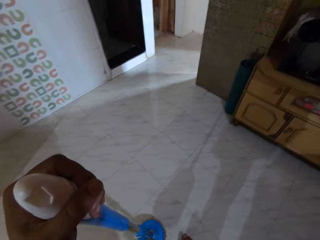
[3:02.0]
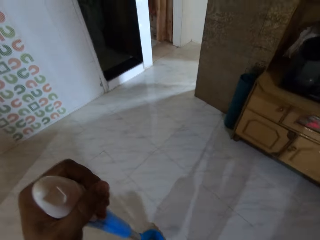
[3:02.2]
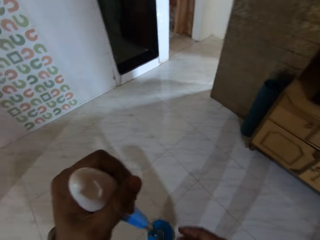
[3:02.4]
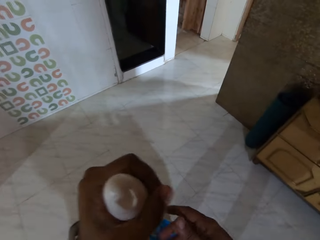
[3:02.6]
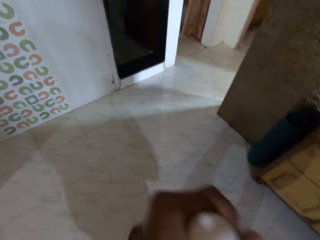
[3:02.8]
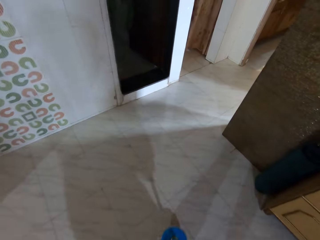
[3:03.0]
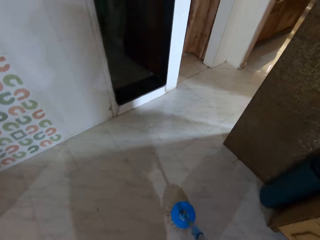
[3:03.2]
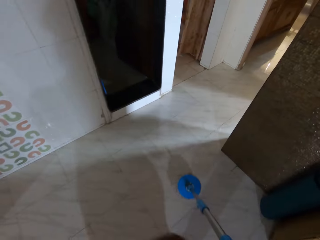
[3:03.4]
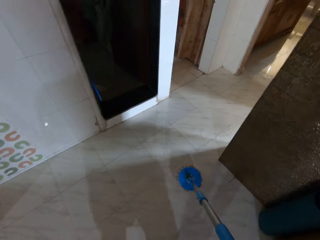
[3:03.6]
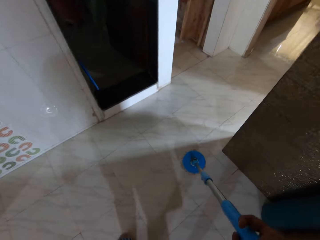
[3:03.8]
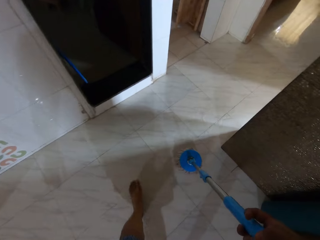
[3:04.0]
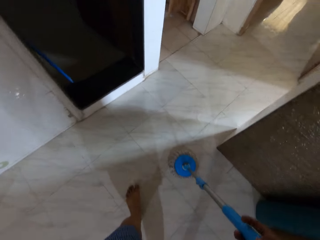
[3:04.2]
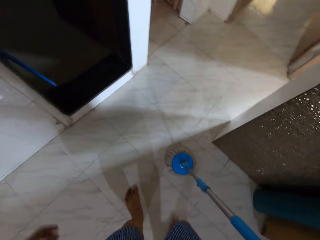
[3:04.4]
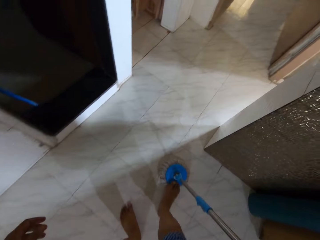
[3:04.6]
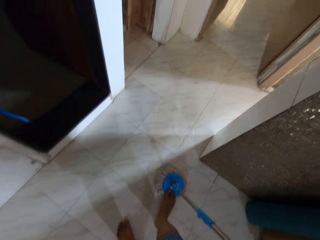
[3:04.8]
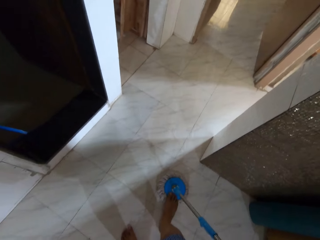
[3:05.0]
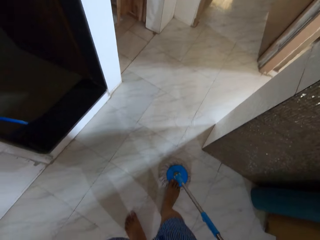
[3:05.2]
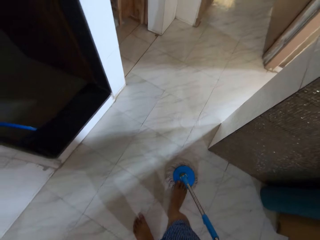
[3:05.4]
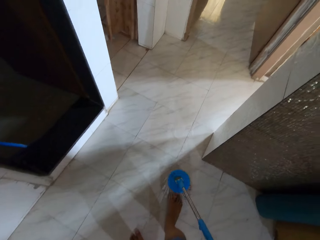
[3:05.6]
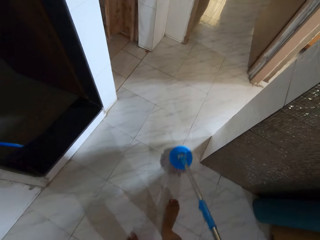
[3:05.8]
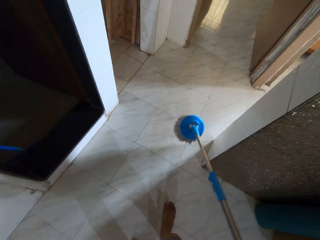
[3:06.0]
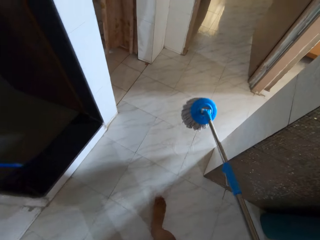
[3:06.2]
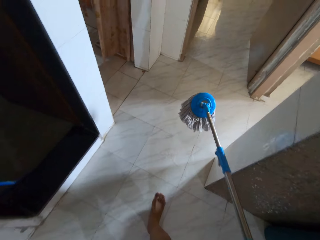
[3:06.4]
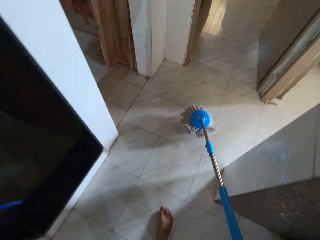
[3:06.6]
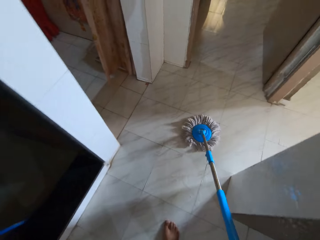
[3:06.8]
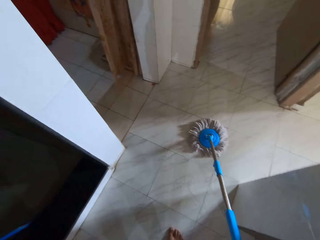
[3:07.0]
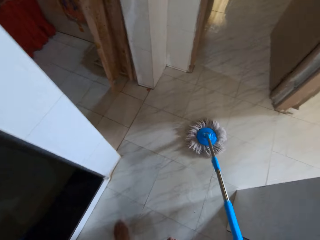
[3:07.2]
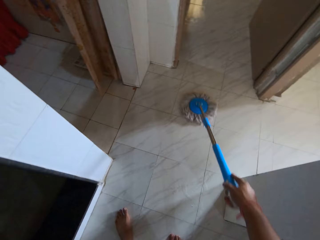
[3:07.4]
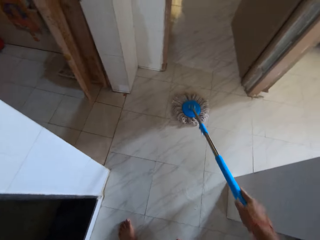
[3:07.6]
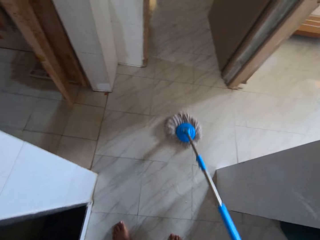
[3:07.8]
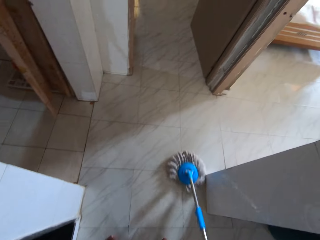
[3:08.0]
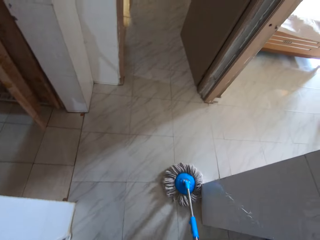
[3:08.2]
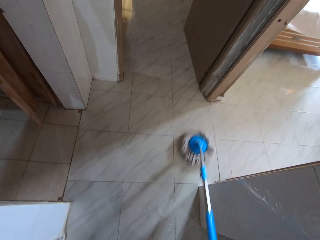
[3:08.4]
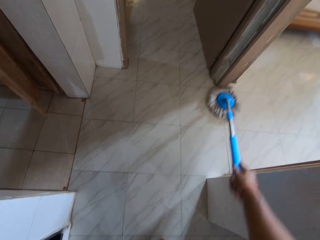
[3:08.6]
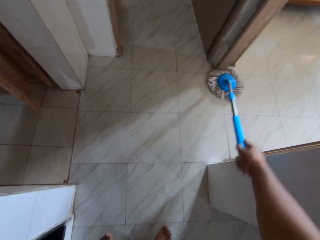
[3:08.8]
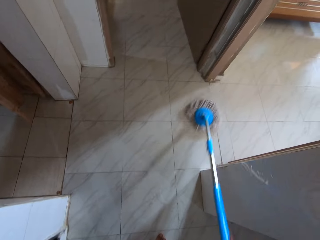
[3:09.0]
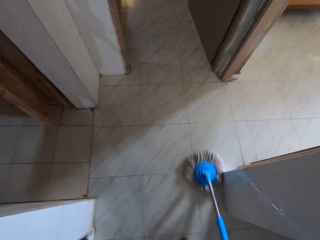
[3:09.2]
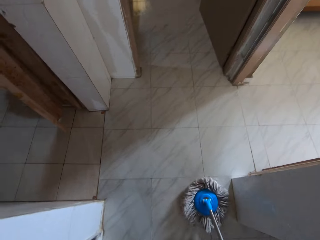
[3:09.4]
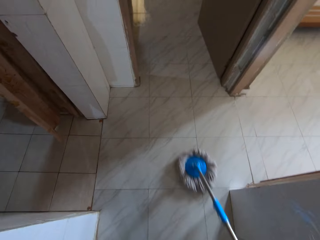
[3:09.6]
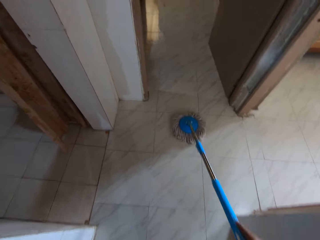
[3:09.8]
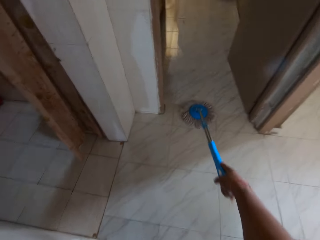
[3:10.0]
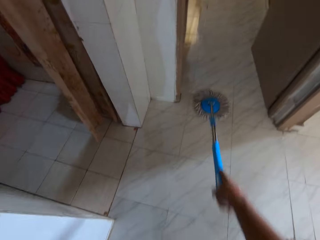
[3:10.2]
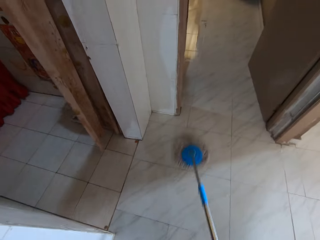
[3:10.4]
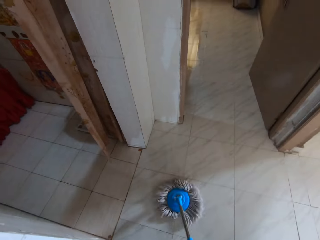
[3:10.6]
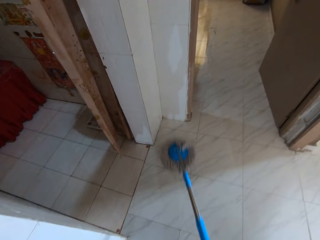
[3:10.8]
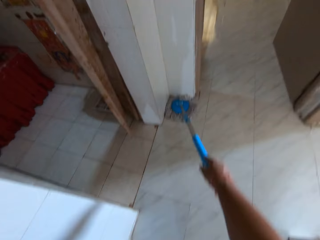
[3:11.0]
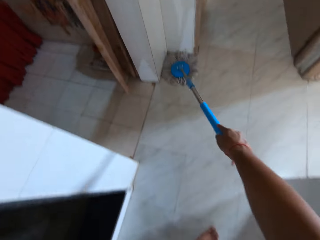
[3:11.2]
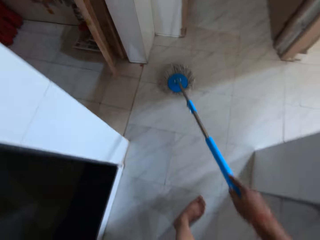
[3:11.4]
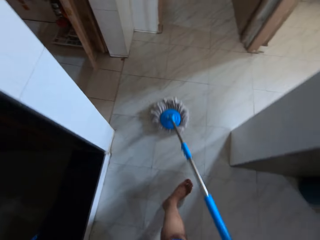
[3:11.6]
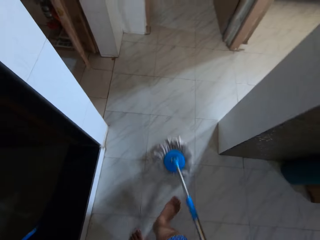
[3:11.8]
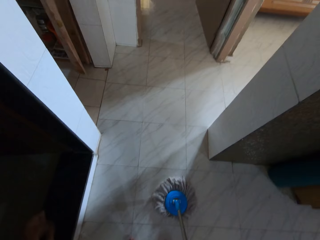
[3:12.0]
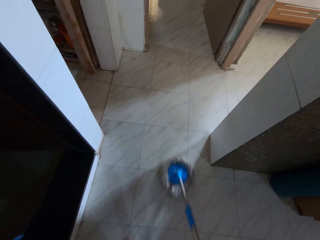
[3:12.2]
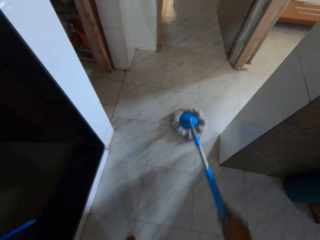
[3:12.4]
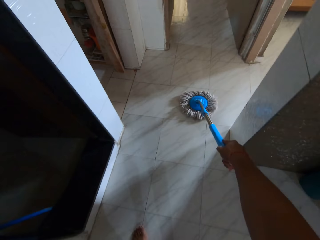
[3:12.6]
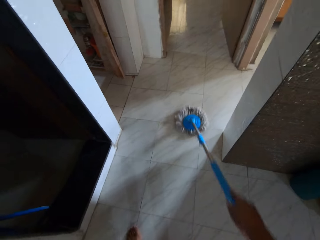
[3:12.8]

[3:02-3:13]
The camera wearer walks. He places his right leg on the mop stick. He cleans the floor with the mop stick in his right hand.

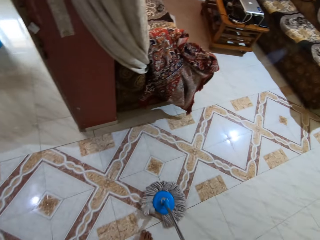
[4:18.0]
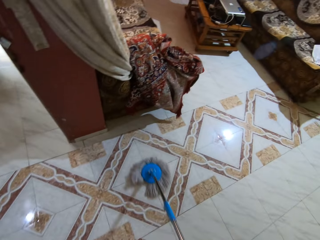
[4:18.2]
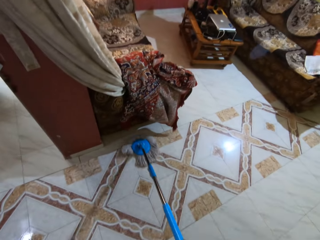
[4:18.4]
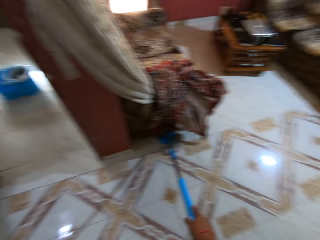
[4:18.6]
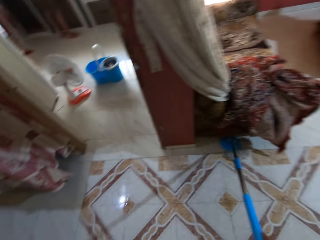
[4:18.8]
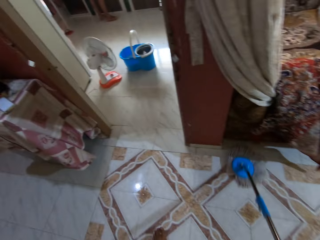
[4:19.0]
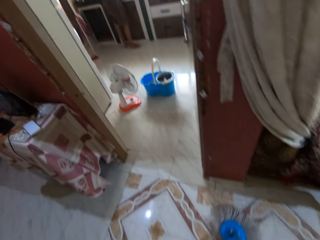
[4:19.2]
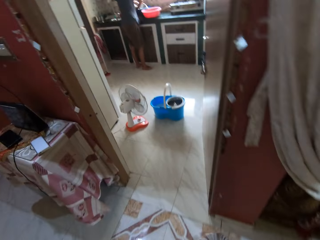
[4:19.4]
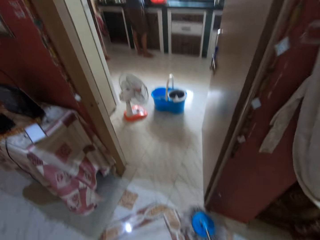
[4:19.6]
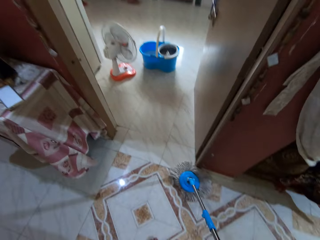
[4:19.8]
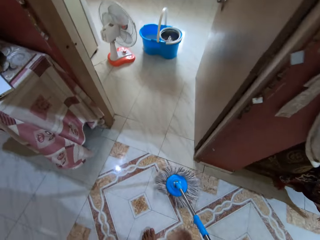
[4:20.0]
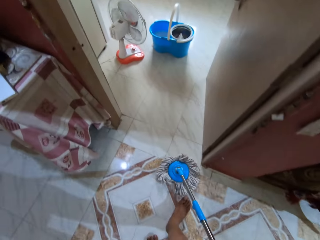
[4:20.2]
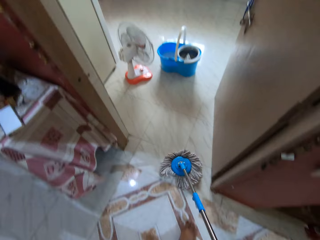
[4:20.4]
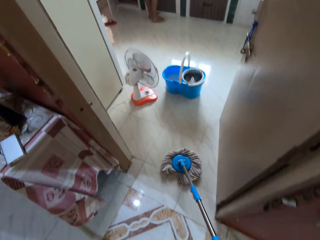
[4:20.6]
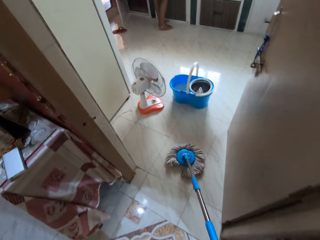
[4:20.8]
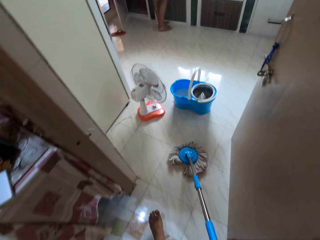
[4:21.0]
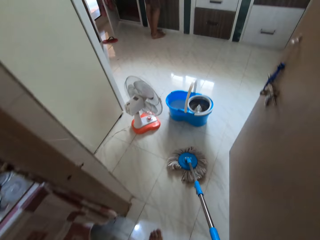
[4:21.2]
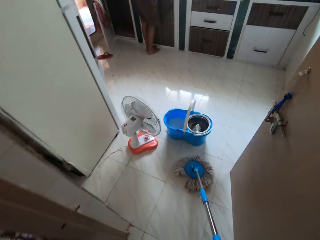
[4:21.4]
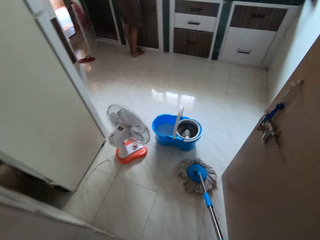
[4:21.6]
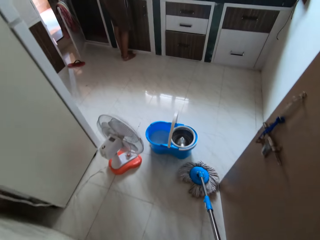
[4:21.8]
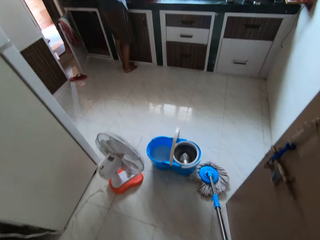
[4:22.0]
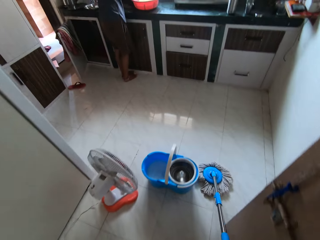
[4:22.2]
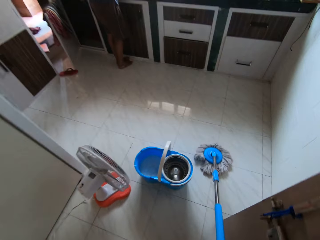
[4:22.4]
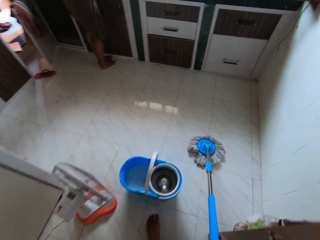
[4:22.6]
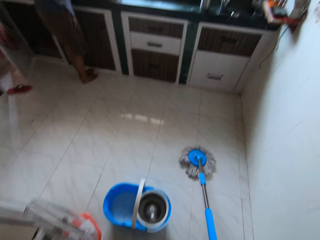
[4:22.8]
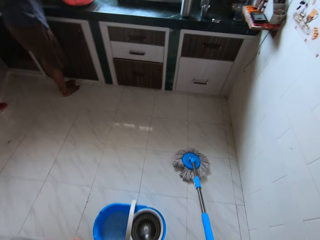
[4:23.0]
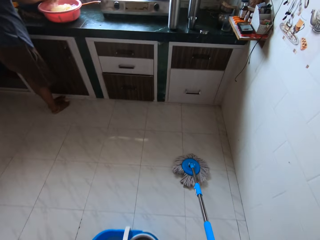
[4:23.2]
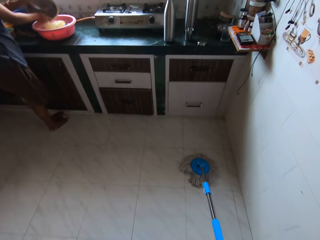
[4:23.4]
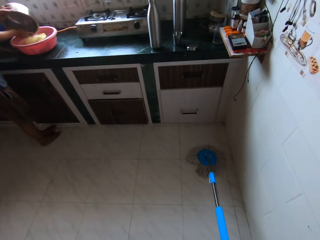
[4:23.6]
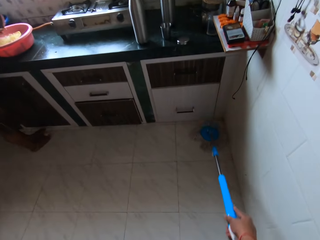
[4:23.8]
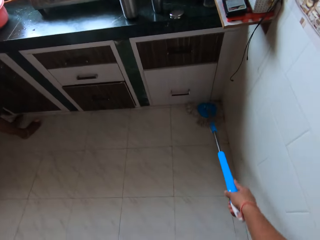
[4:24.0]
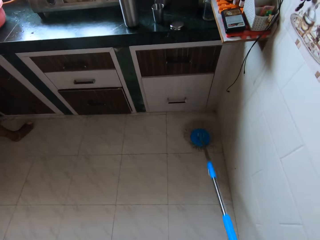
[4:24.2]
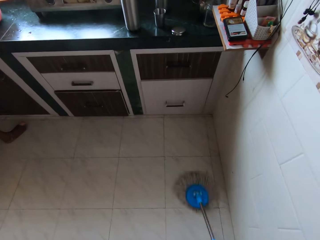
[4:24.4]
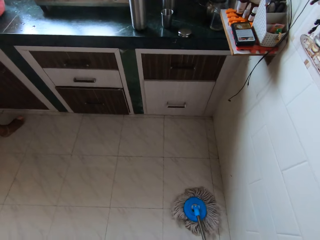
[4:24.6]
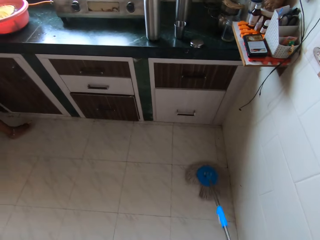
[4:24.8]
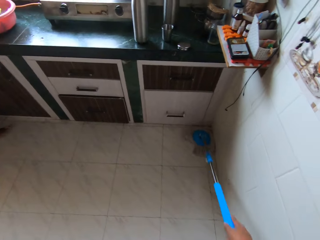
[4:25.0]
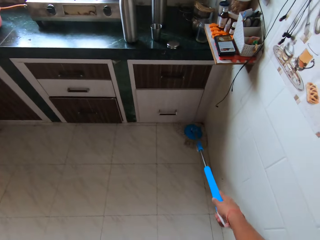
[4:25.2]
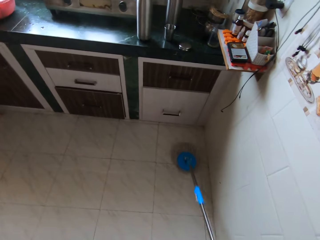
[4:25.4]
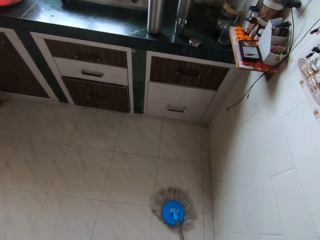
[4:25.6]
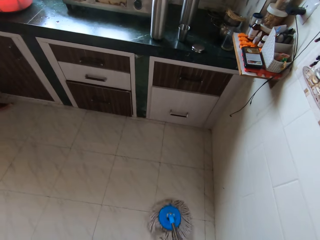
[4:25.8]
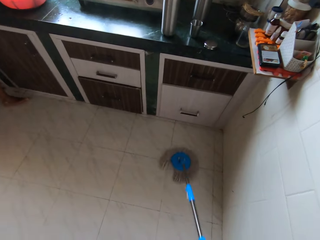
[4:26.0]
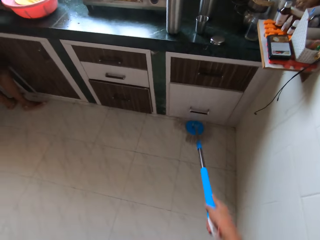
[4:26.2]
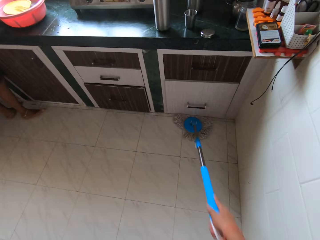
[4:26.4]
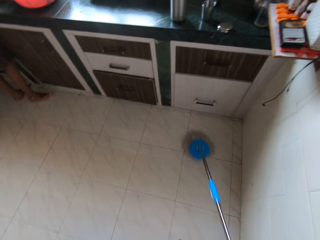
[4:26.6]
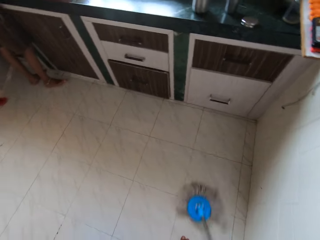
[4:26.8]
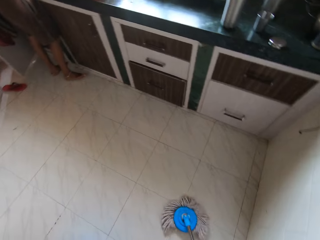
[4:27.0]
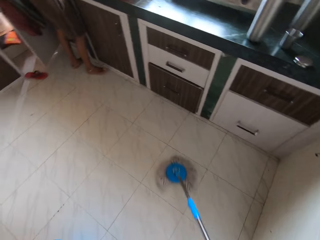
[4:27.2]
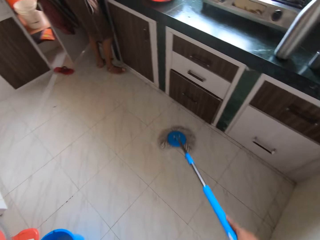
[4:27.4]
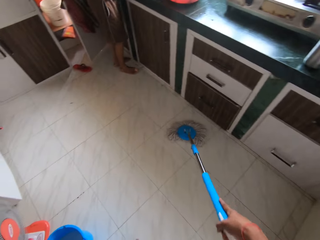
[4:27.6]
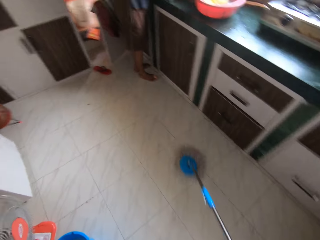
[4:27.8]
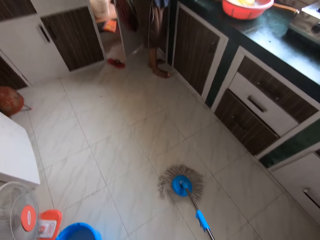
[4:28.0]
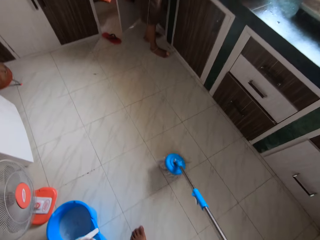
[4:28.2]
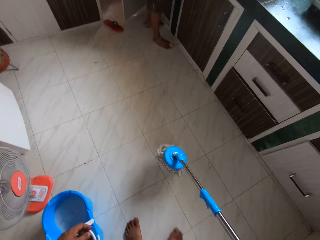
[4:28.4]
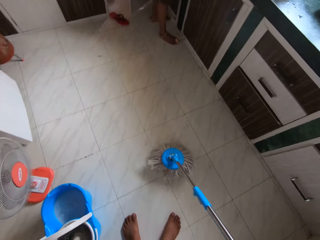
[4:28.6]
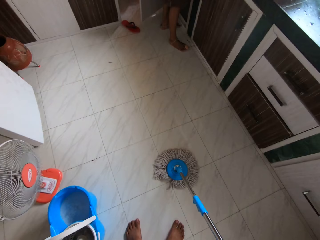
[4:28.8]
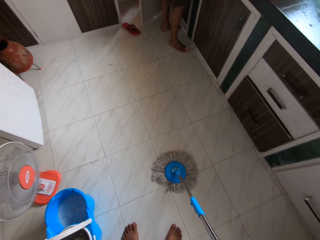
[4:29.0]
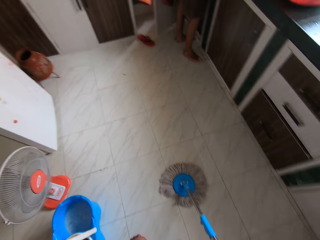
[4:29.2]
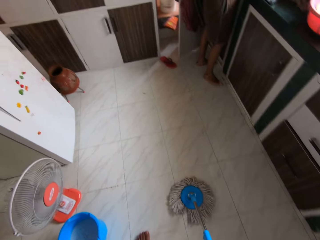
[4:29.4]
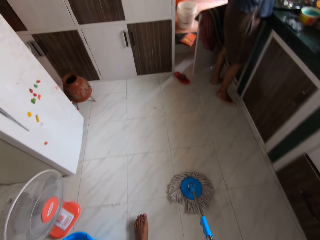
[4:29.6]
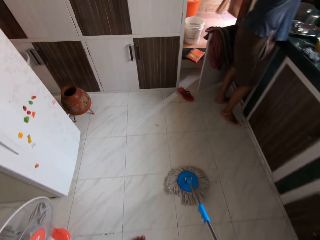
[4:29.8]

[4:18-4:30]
The camera wearer walks into the kitchen. He cleans the floor with the mop stick in his right hand.
